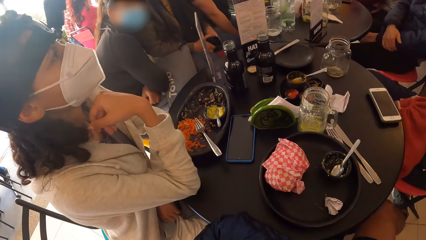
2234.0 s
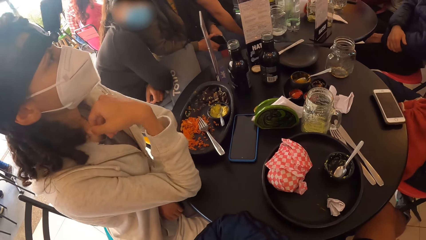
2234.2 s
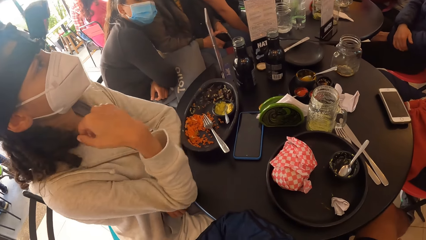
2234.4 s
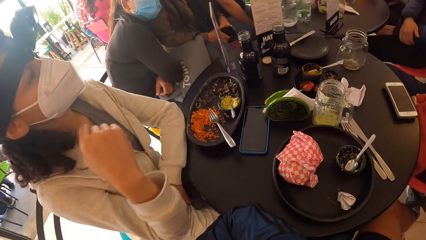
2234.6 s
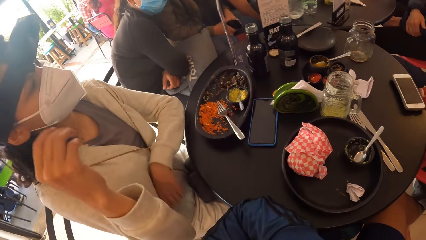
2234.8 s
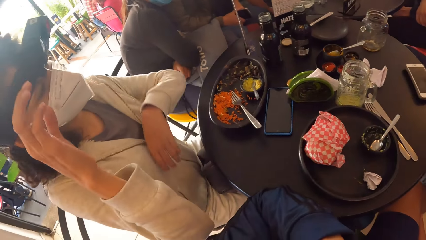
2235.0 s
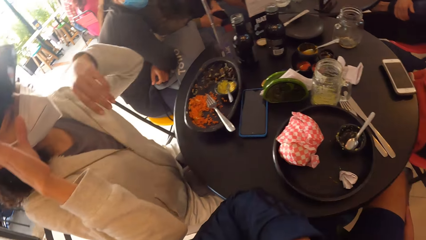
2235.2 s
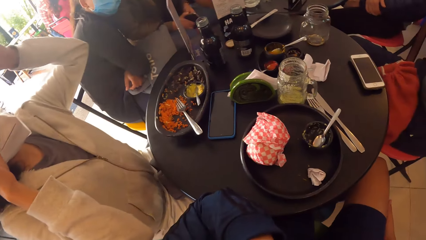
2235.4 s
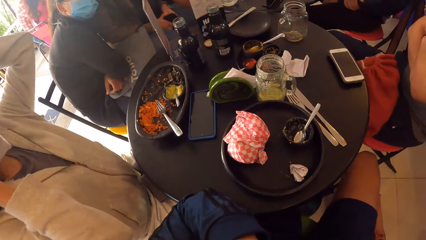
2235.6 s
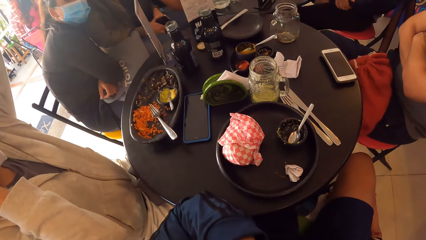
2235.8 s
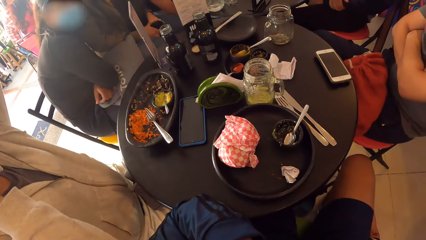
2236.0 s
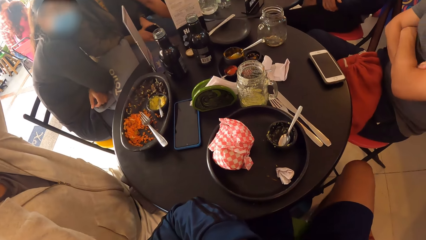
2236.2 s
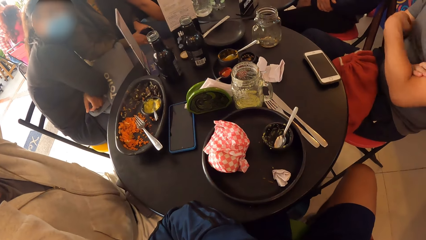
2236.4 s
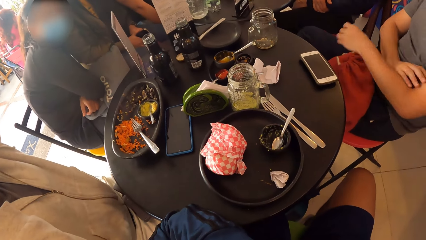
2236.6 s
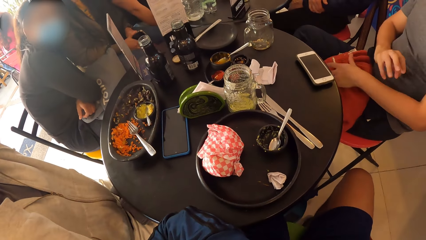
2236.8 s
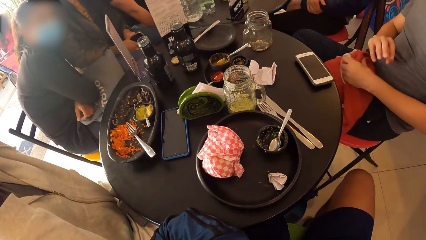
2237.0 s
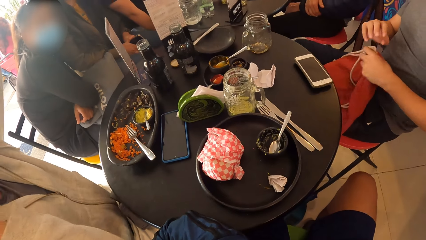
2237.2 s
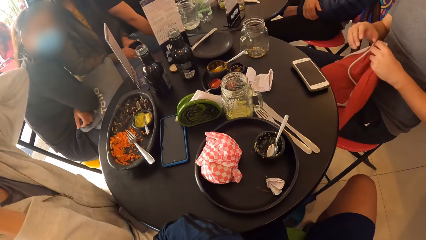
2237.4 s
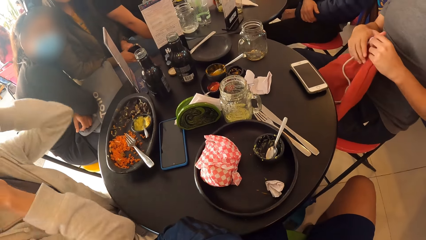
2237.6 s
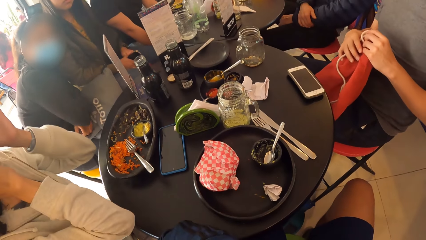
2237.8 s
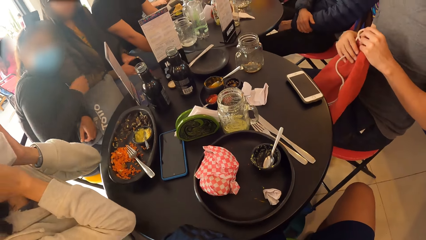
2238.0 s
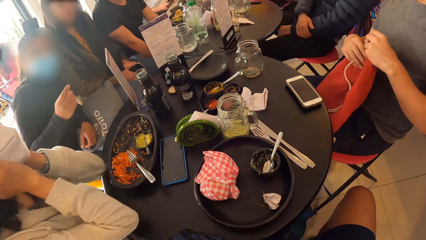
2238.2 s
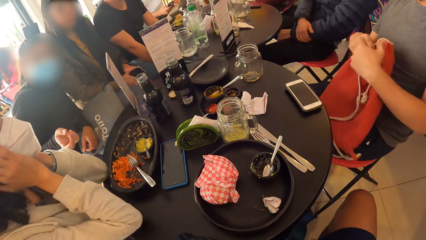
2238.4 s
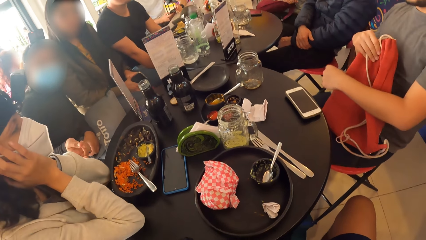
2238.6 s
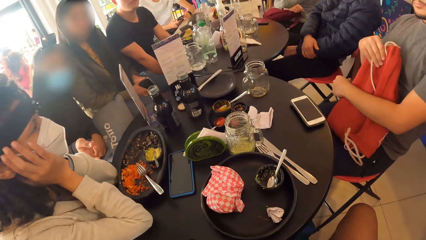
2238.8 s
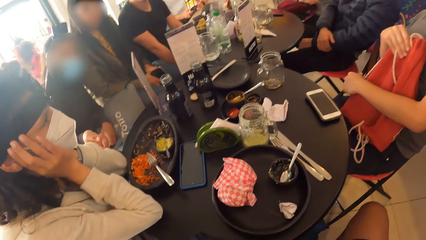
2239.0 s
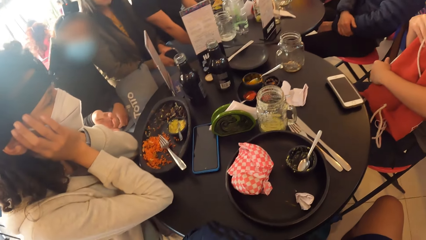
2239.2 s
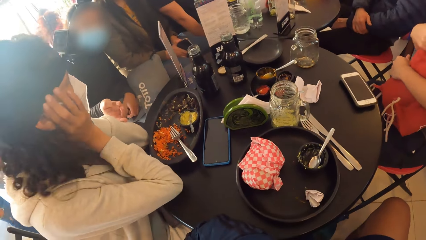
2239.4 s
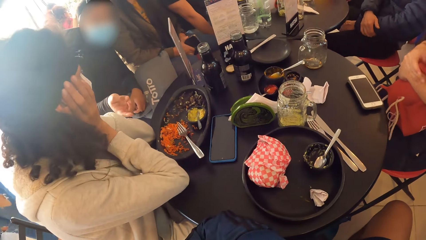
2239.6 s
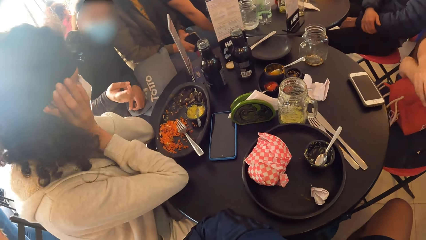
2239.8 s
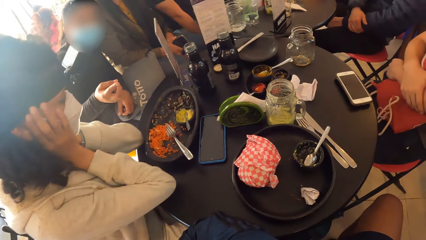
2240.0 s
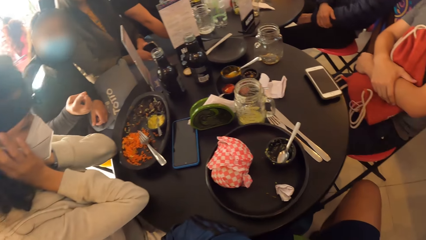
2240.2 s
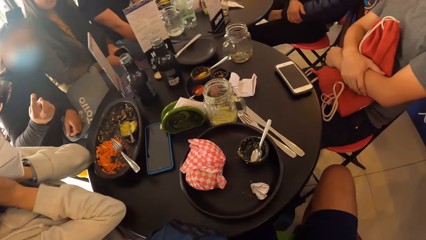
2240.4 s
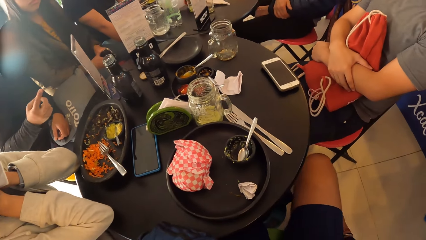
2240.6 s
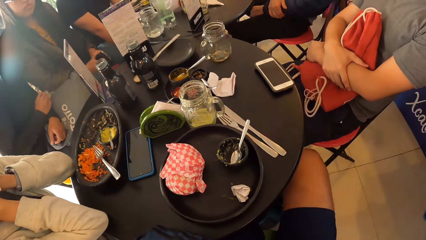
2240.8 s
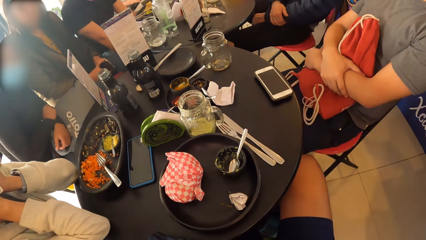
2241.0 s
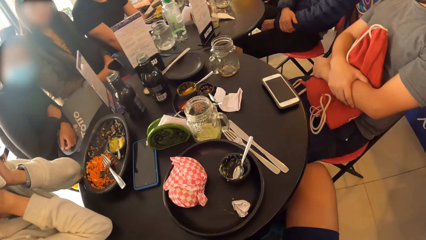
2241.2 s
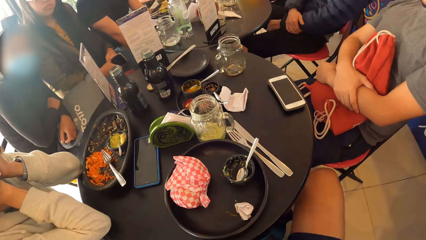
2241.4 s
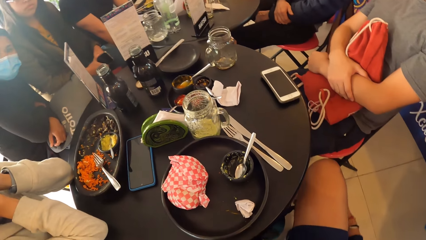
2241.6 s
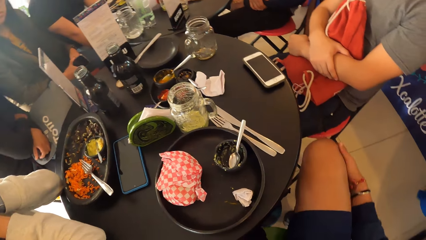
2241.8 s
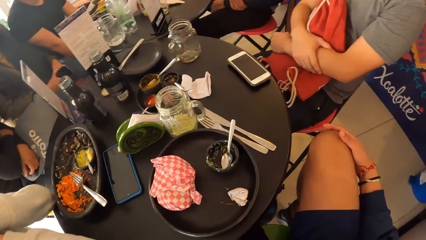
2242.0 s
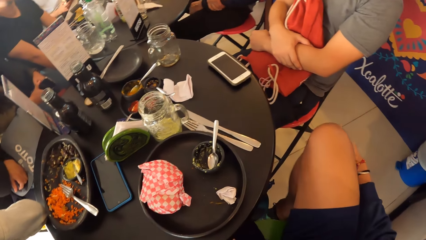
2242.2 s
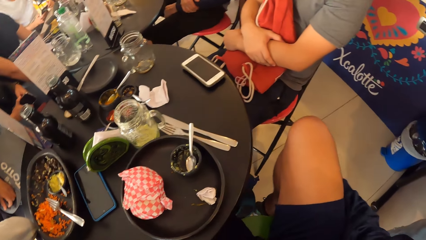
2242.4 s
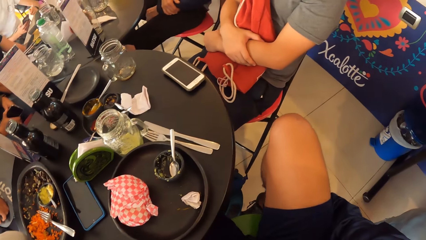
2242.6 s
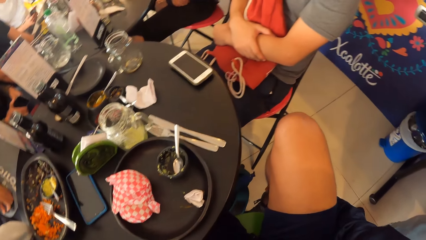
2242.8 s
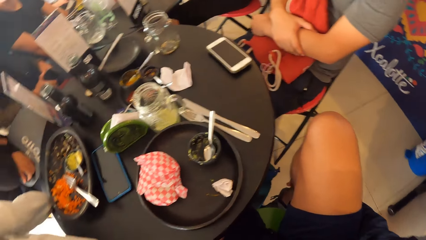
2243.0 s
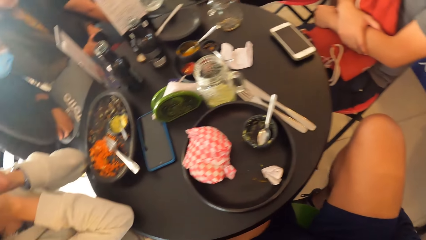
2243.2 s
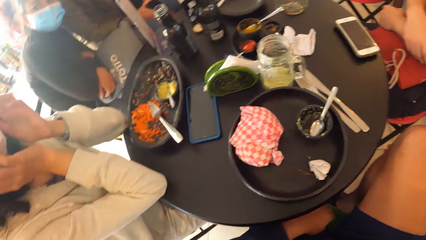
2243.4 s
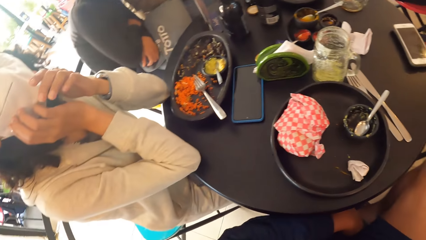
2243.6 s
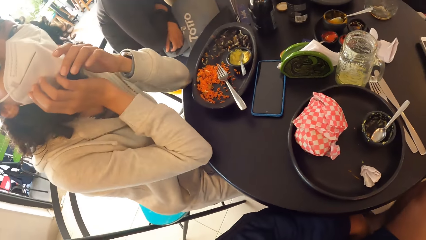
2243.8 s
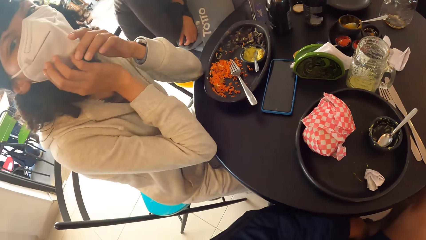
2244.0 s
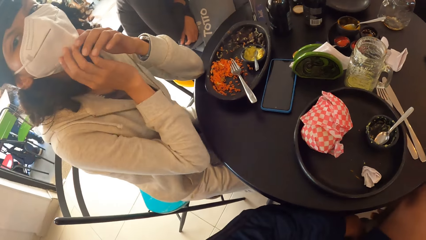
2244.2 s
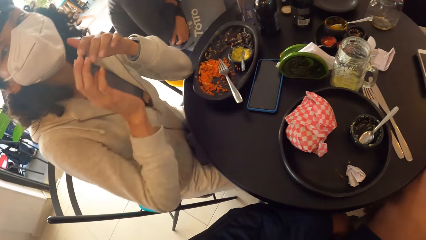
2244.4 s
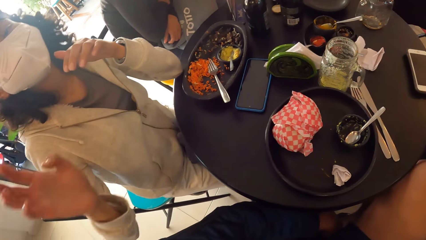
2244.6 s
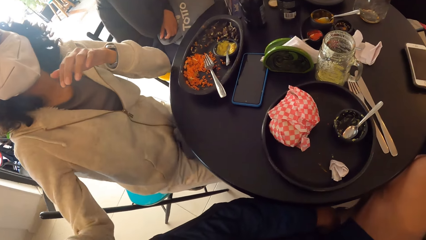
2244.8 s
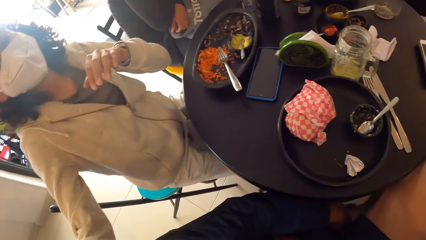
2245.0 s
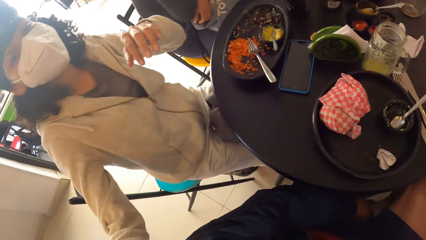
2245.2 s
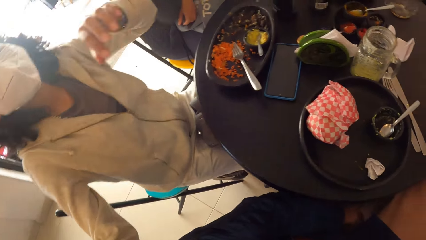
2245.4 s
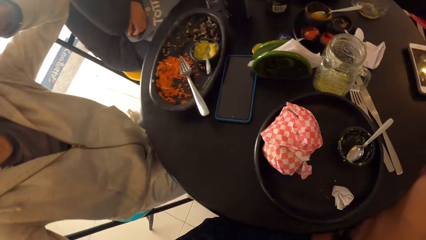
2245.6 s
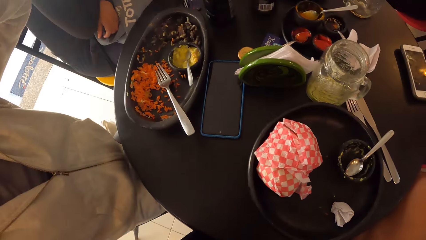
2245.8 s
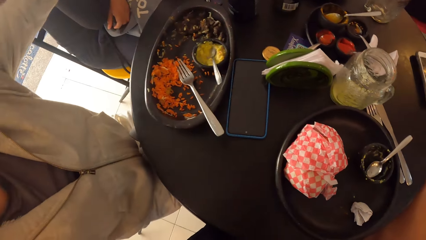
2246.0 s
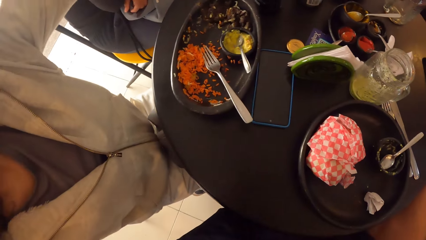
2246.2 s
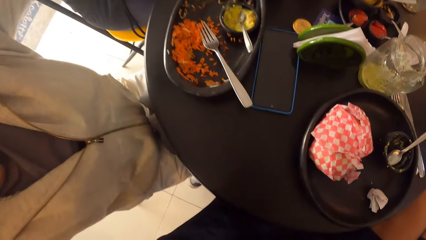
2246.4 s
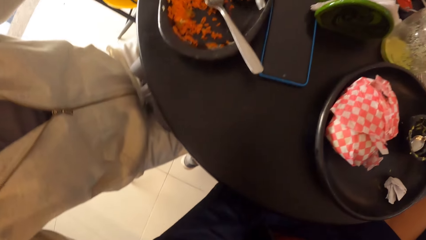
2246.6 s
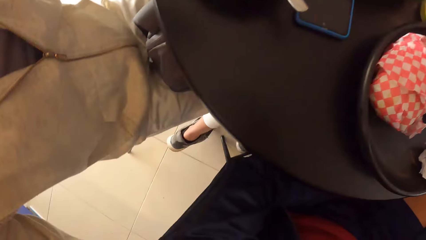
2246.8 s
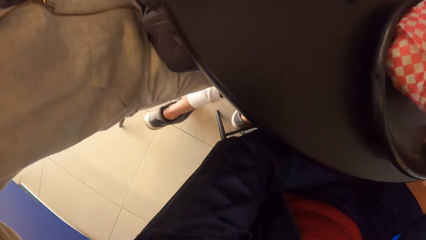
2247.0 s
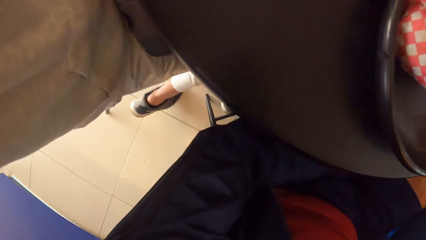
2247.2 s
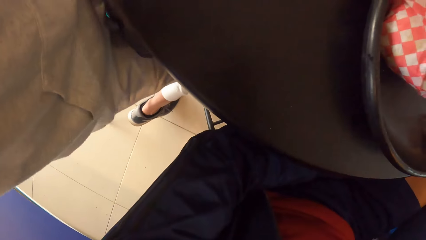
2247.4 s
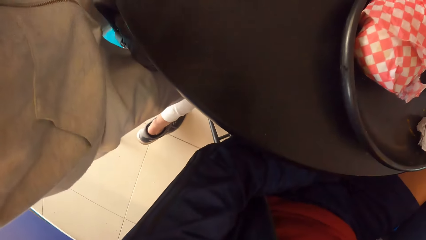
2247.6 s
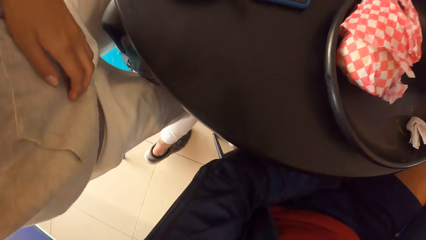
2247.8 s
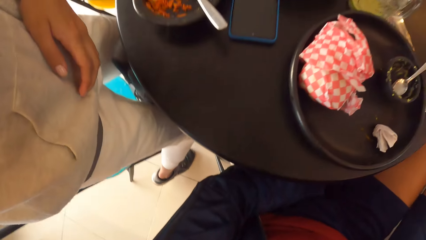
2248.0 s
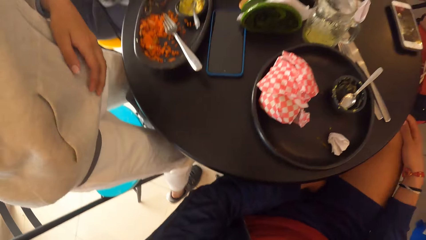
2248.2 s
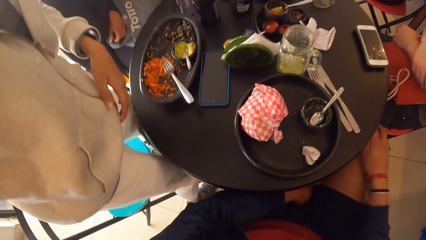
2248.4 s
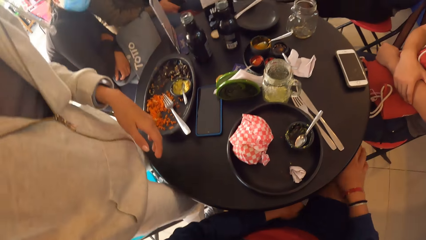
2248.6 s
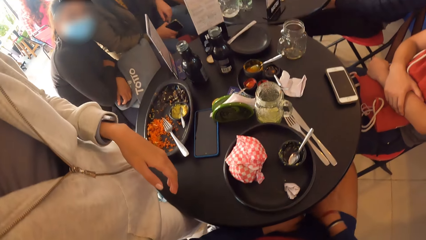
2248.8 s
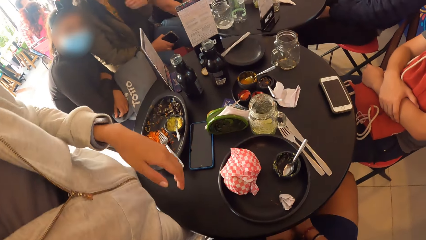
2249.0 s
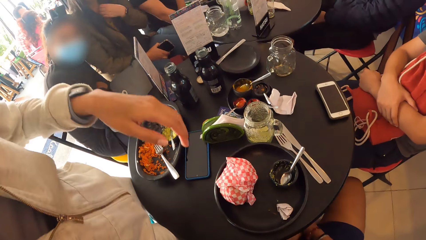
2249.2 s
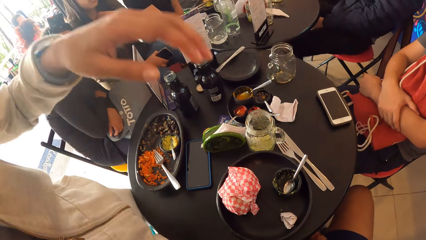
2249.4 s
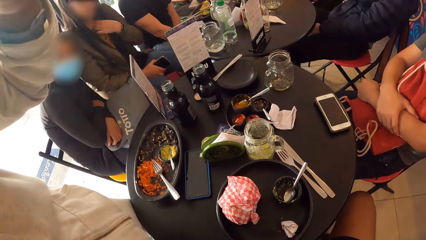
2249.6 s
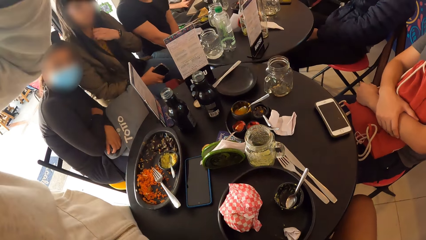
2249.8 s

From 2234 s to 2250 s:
Another woman interacts with the woman. The other woman touches the first woman with her right hand. The camera wearer rubs his right leg with his right hand. He looks. The first woman stands up from a chair.
